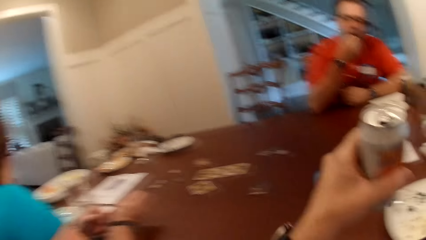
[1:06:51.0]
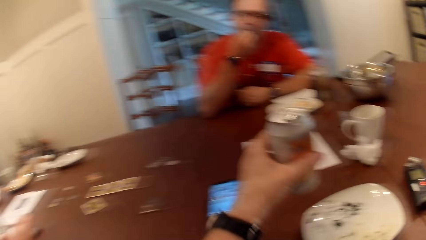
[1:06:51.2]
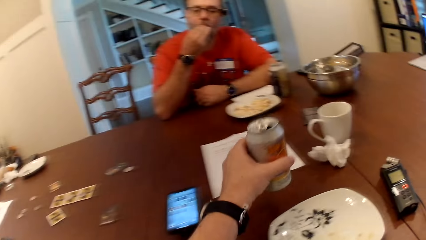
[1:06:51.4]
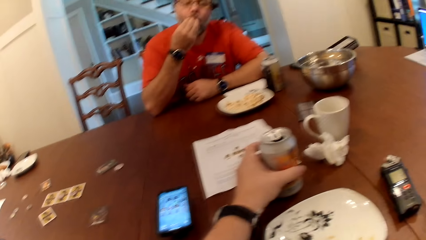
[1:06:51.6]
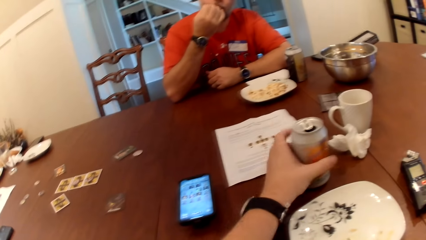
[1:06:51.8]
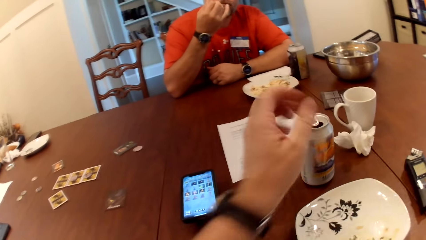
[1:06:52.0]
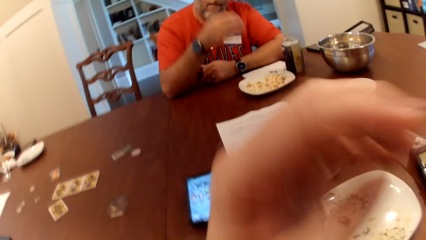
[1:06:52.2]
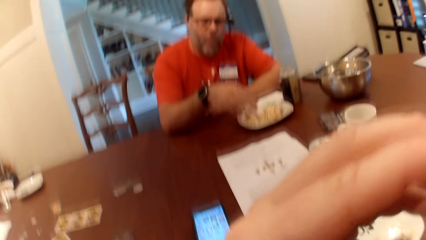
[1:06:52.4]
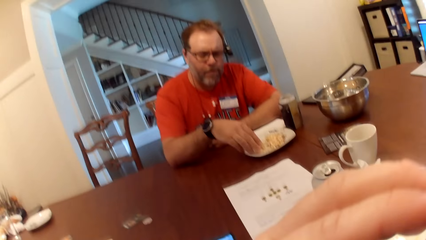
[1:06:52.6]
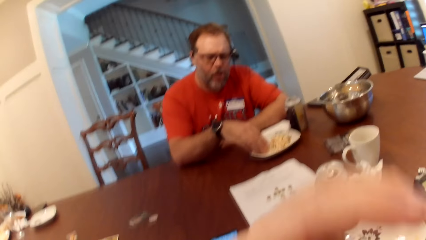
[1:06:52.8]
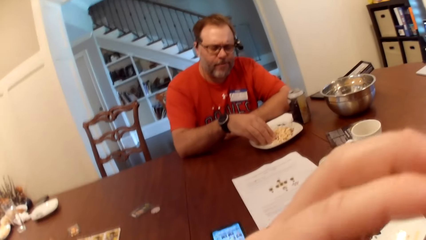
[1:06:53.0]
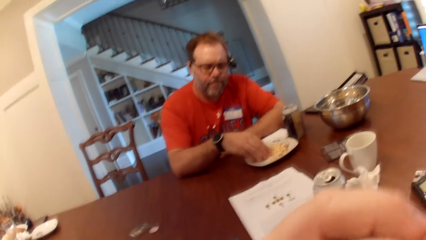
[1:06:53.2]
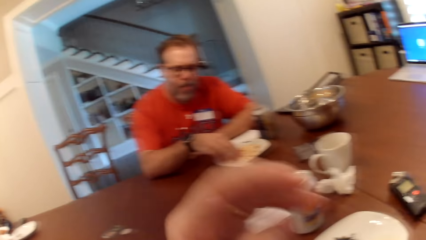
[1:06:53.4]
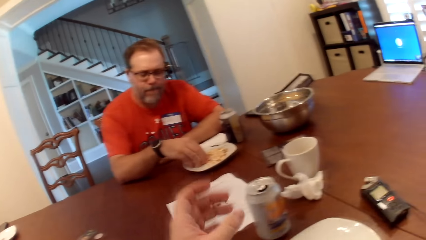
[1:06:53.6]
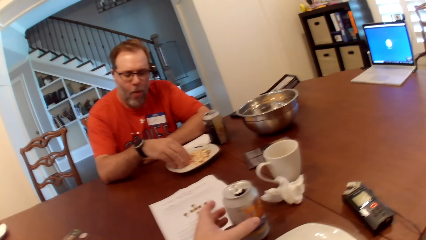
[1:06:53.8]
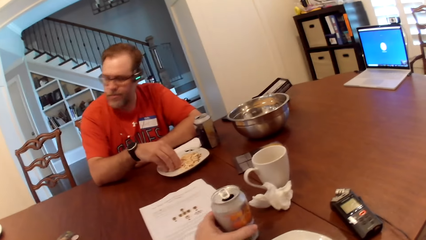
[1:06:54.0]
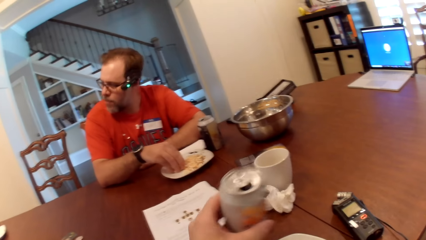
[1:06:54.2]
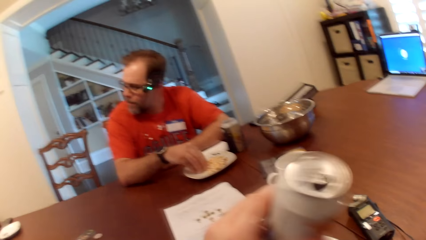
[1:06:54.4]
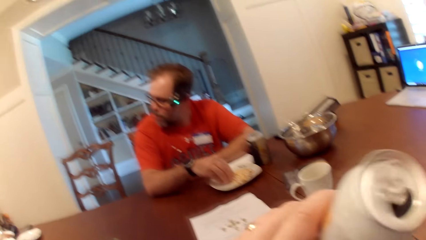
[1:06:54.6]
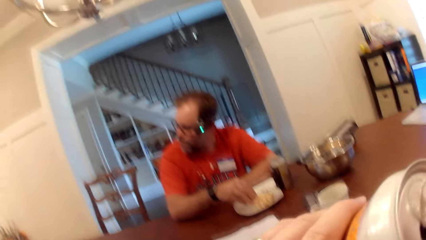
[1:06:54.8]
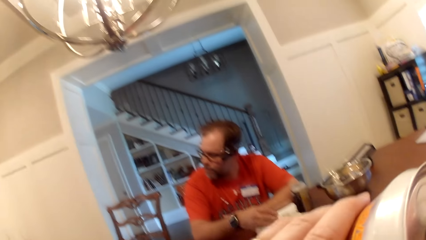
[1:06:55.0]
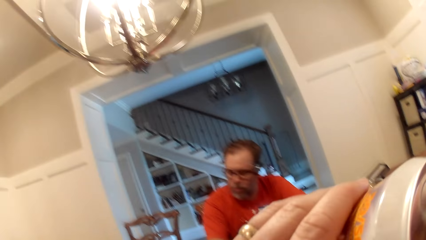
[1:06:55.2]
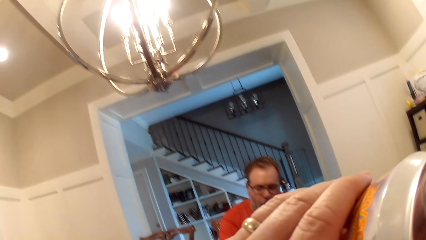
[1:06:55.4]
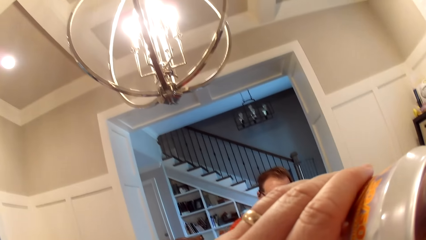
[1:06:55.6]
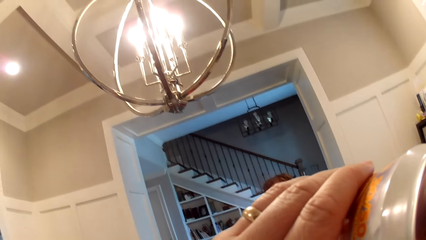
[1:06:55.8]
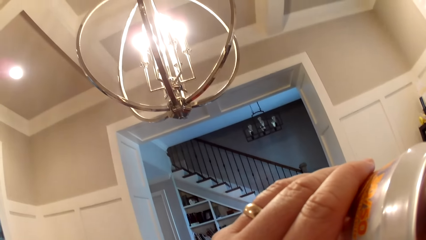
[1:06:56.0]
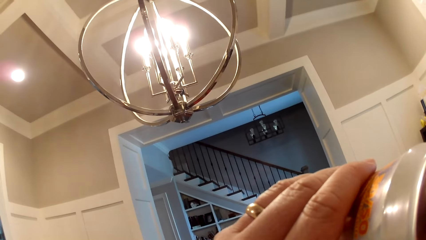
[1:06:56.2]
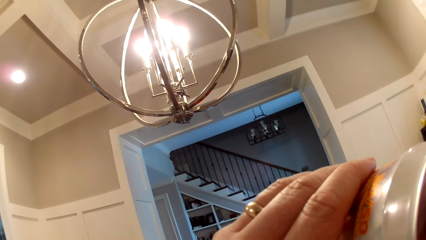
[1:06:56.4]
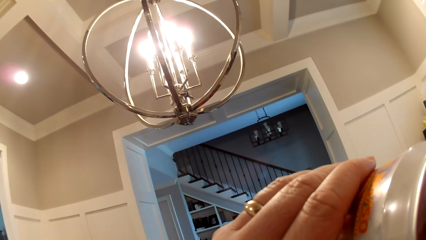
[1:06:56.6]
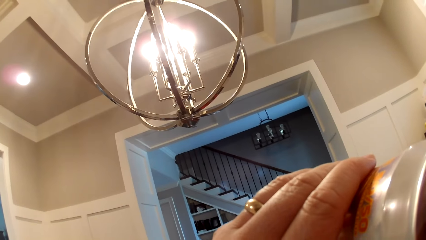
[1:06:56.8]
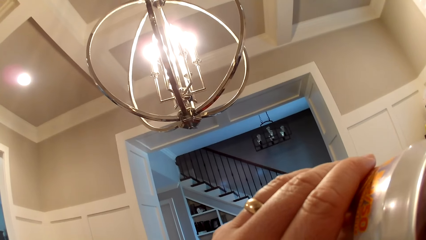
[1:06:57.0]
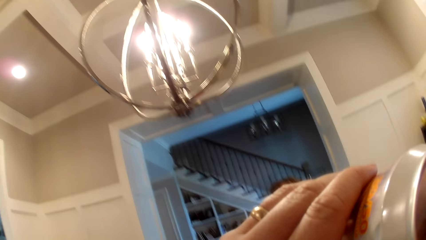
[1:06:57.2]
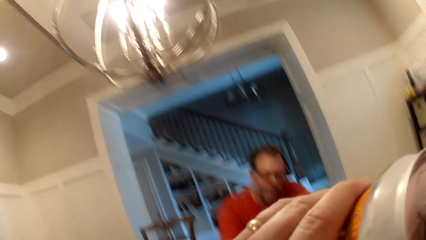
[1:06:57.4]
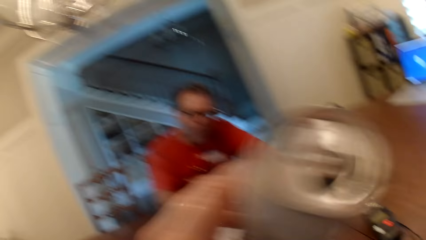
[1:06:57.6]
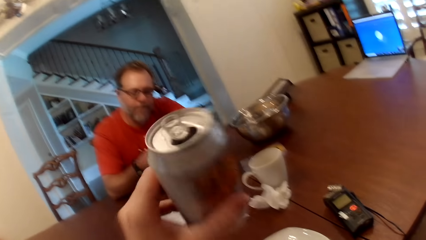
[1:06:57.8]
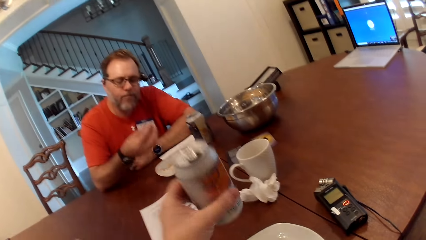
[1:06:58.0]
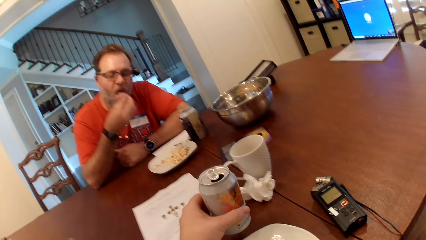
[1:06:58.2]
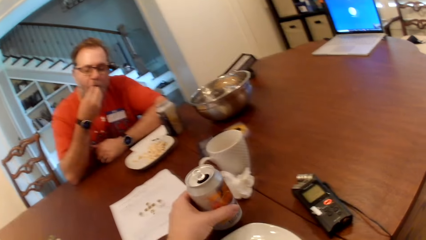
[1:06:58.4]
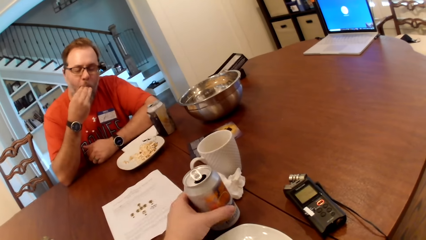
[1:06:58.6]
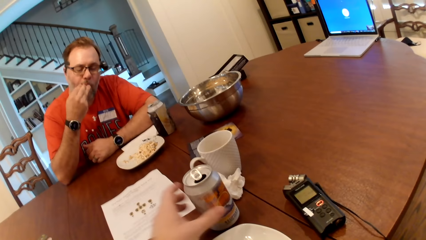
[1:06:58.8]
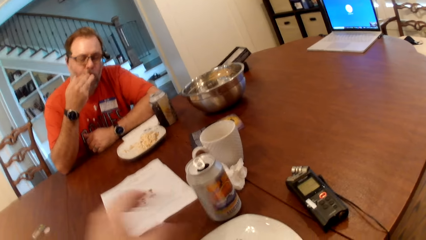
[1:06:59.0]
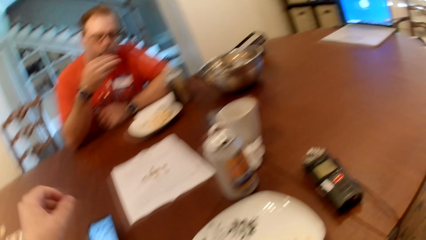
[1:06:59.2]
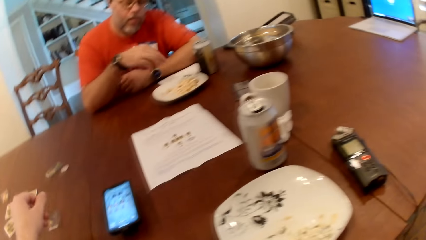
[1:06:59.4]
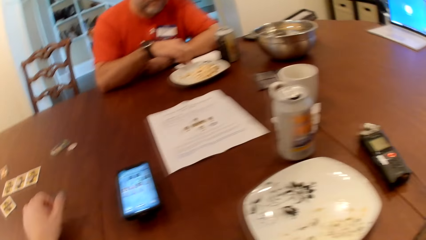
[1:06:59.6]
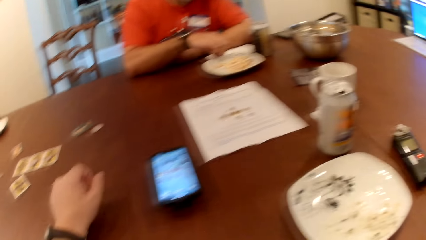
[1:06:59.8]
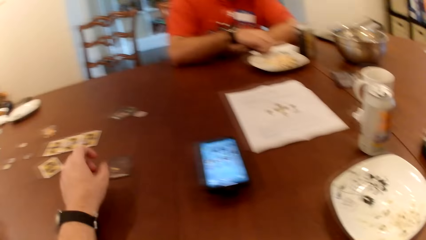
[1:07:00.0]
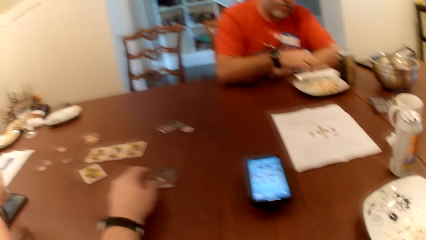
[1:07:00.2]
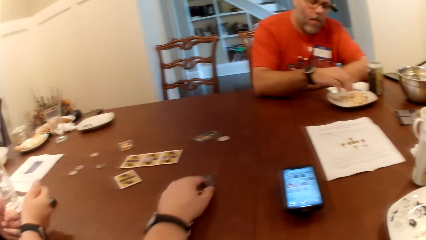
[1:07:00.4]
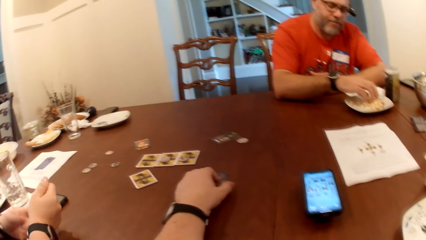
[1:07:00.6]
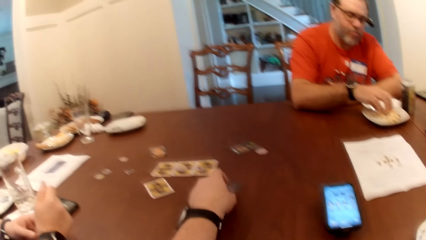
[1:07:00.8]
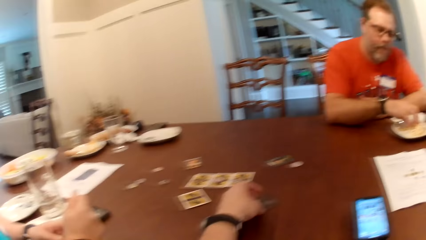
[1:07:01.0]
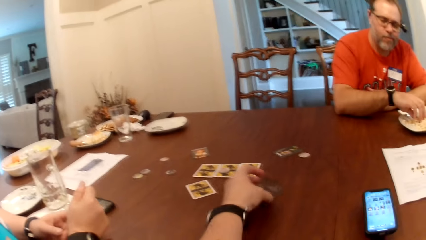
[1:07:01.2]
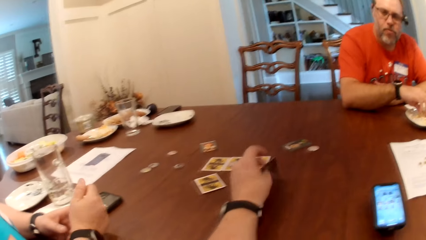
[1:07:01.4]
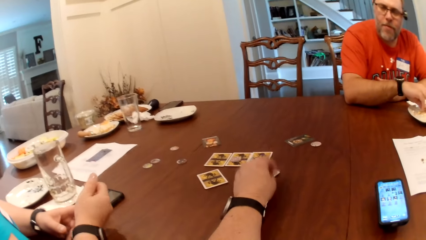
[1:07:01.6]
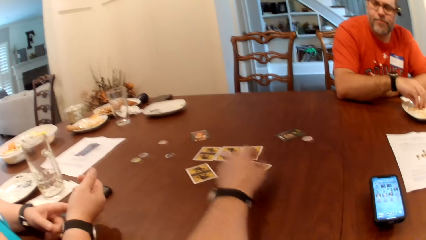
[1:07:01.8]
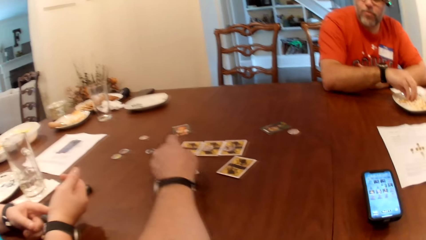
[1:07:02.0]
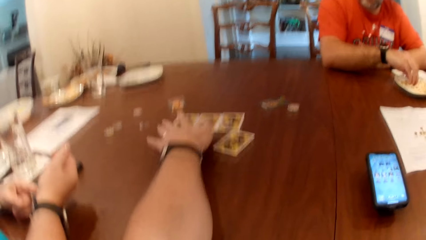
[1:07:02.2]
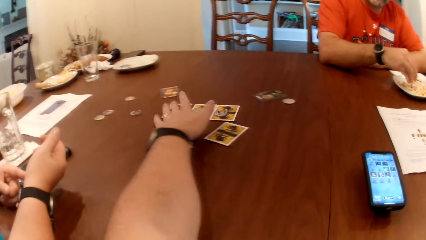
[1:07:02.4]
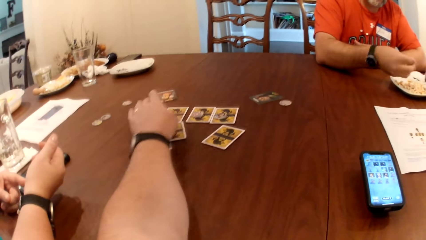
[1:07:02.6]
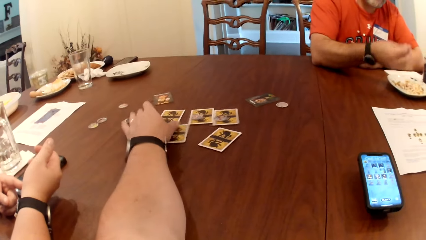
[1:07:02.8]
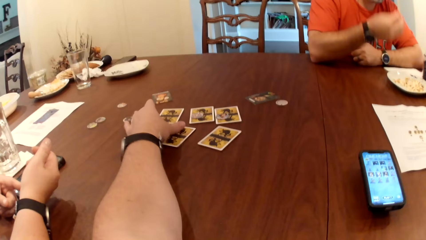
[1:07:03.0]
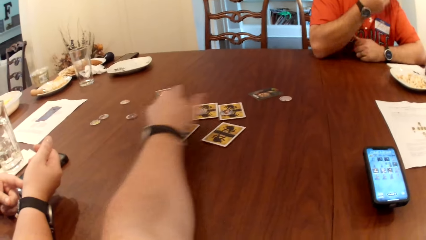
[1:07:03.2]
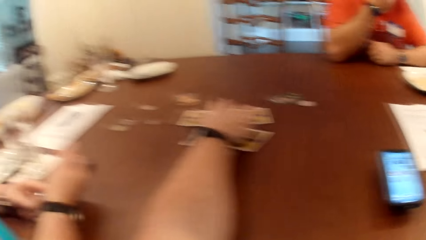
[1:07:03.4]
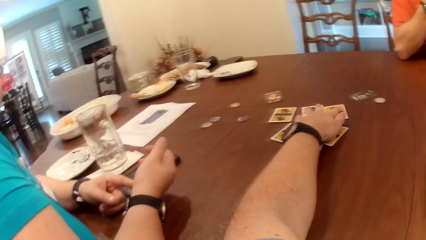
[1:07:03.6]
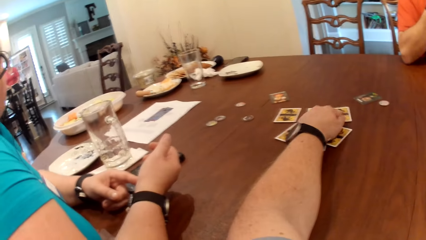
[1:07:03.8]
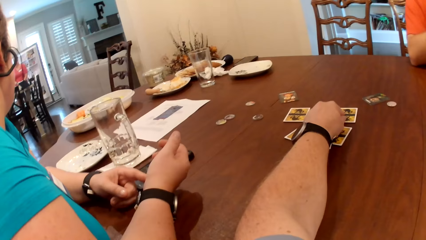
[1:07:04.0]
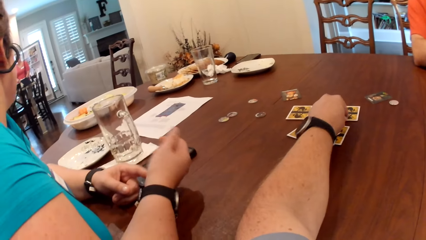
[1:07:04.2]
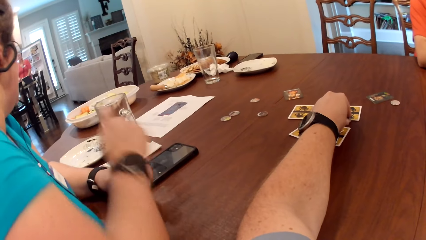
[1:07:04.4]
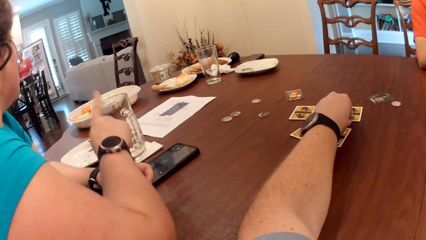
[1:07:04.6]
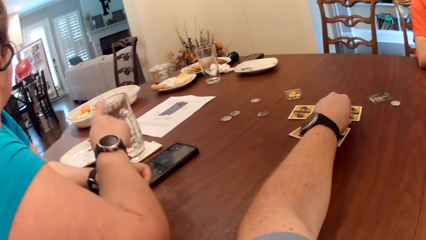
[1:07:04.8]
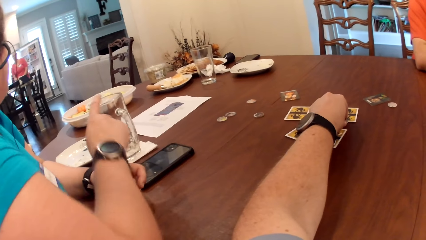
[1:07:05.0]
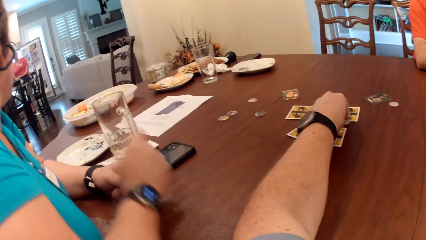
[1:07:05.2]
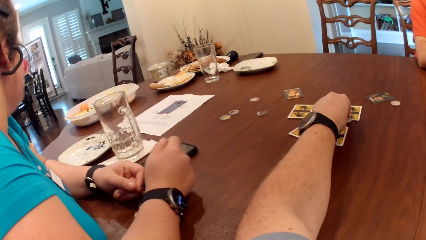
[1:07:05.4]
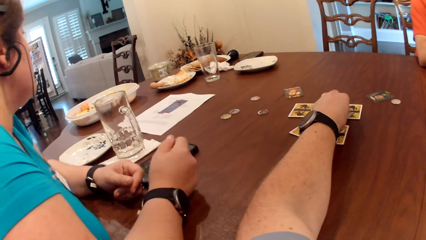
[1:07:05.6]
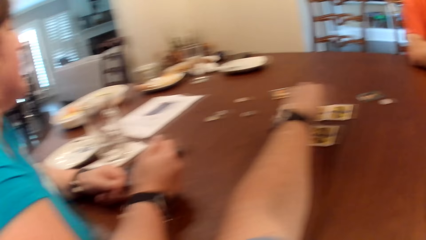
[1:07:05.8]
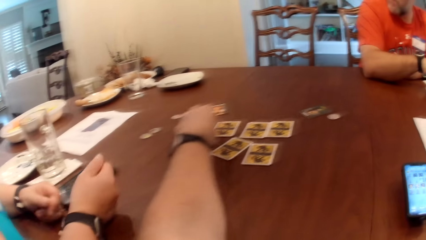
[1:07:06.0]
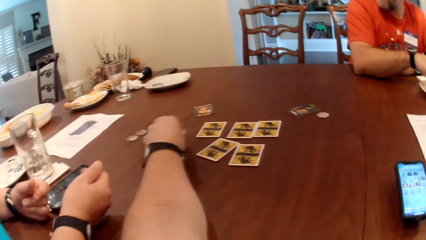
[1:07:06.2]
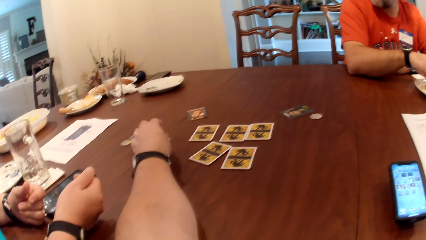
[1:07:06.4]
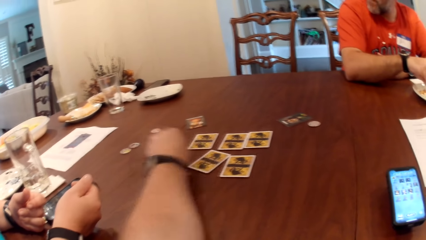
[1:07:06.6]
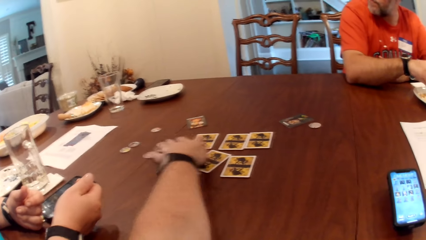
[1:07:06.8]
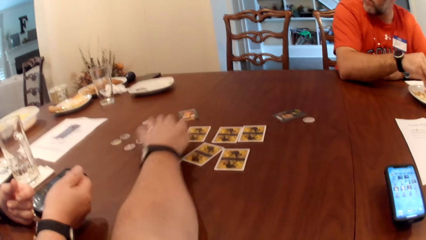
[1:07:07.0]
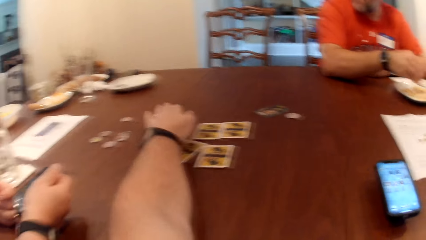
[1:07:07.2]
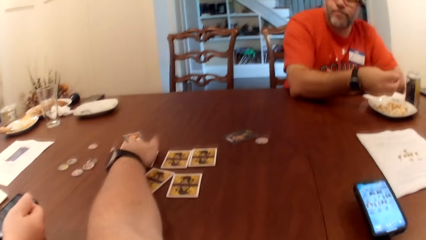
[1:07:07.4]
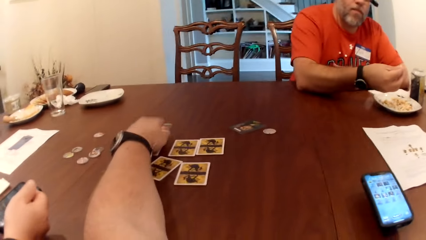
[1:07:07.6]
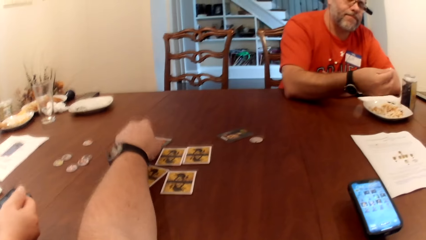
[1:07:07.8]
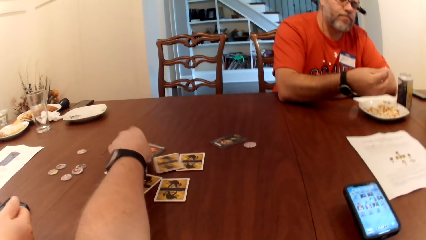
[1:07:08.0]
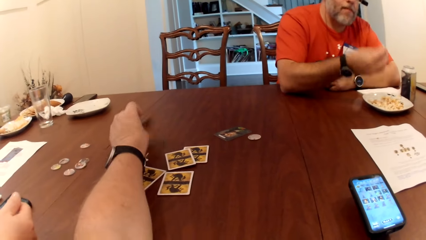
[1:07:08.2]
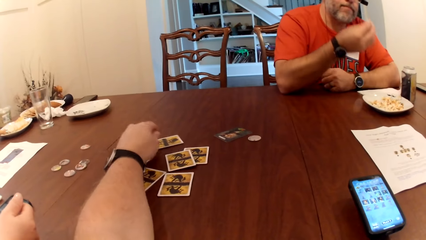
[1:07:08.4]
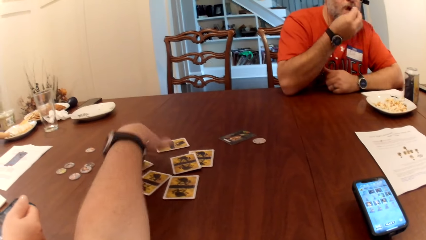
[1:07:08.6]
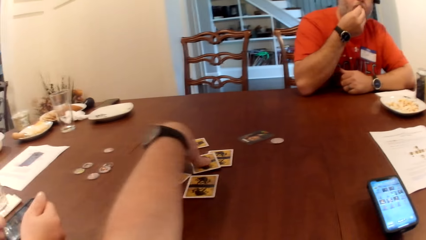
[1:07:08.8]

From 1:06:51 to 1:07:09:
The camera wearer drops the can on the table with his left hand. He scratches the face area. The man picks up a snack from the plate on the table with his right hand. The camera wearer picks up the can from the table with his left hand. He drinks soda from the can with his left hand and drops the can on the table with his left hand. The man eats the snack from the plate on the table with his right hand. The camera wearer flips the cards. The man picks up a snack from the plate on the table with his right hand. The camera wearer adjusts the cards on the table with his left hand and touches the cards. The man eats the snack from the plate on the table with his right hand. The camera wearer picks up the token from the card on the table with his left hand. A woman touches the glass. The camera wearer drops the token on the table with his left hand. The man picks up a snack from the plate on the table with his right hand. The camera wearer moves the chips. The man eats the snack from the plate on the table with his right hand. The camera wearer adjusts the cards on the table with his left hand and flips the cards.
